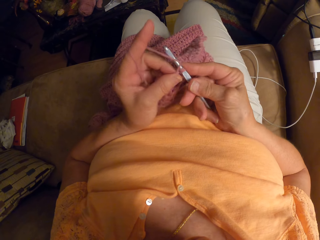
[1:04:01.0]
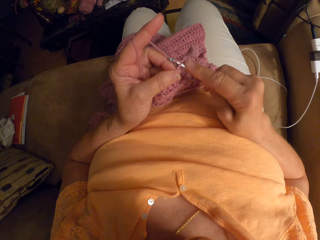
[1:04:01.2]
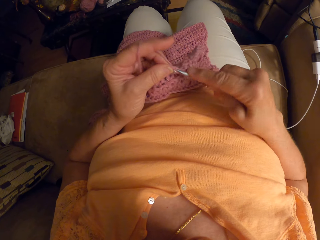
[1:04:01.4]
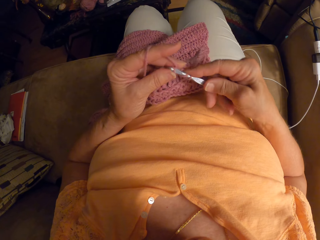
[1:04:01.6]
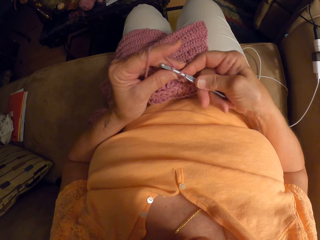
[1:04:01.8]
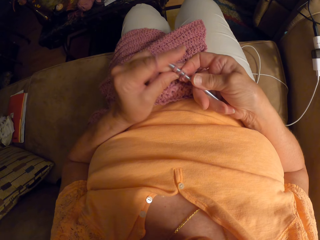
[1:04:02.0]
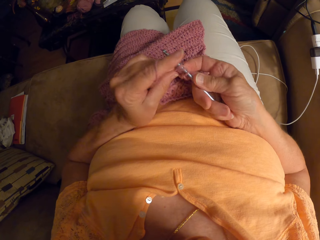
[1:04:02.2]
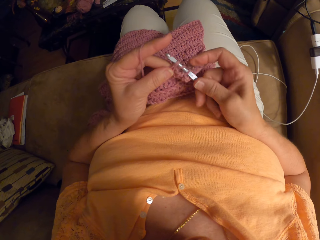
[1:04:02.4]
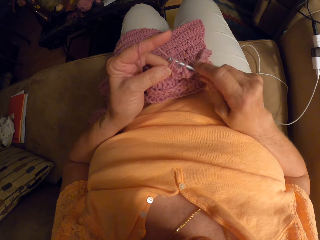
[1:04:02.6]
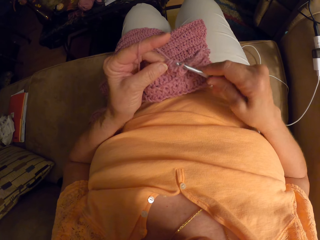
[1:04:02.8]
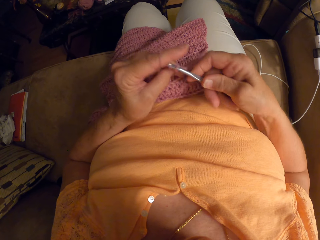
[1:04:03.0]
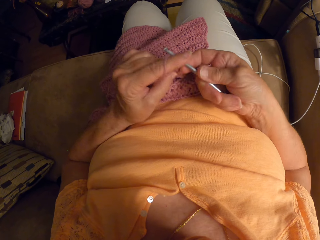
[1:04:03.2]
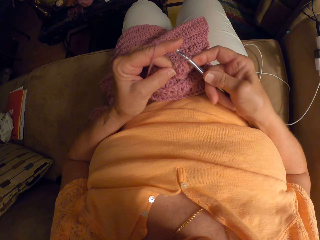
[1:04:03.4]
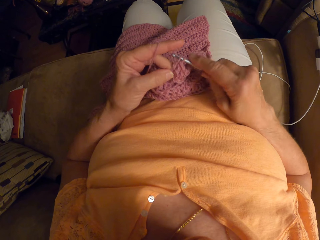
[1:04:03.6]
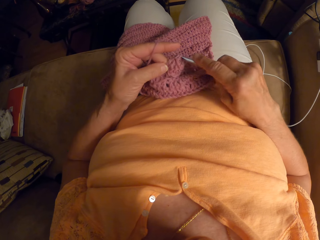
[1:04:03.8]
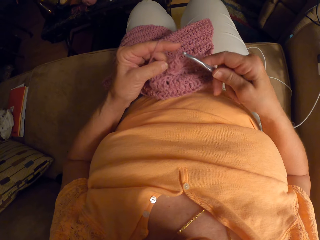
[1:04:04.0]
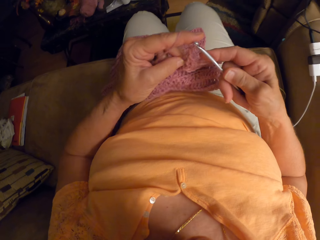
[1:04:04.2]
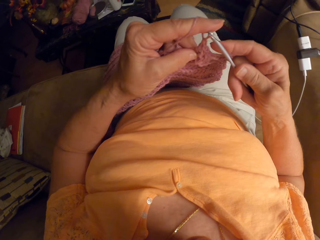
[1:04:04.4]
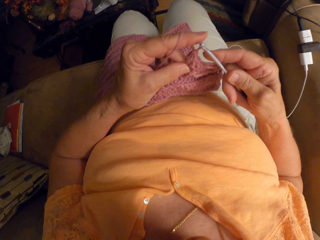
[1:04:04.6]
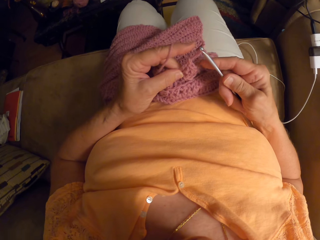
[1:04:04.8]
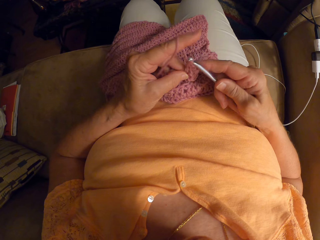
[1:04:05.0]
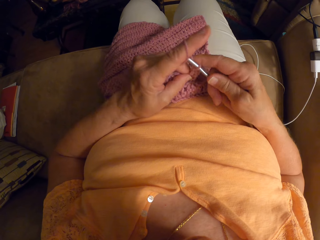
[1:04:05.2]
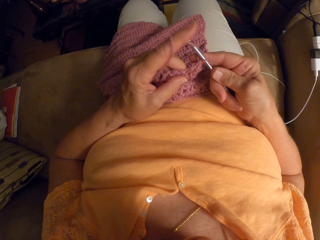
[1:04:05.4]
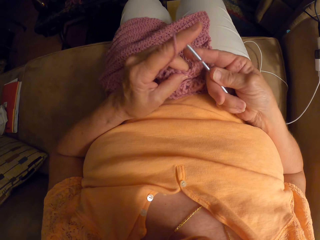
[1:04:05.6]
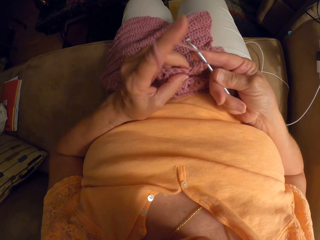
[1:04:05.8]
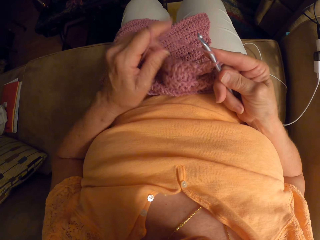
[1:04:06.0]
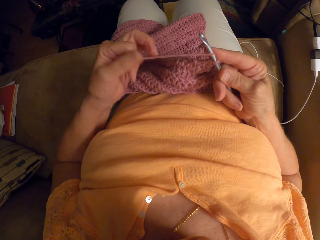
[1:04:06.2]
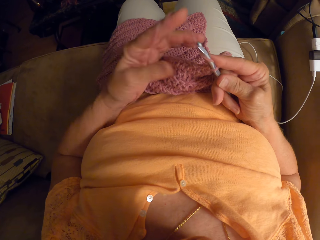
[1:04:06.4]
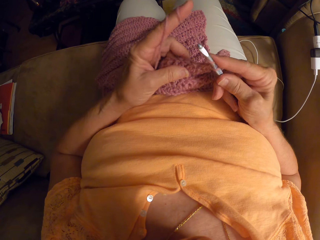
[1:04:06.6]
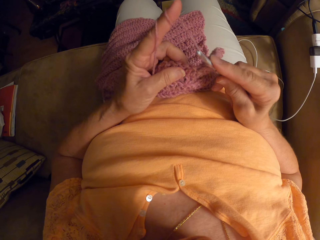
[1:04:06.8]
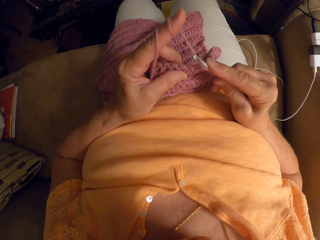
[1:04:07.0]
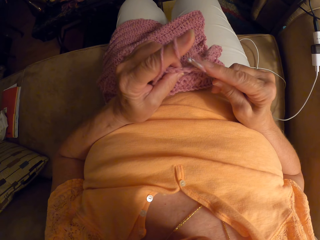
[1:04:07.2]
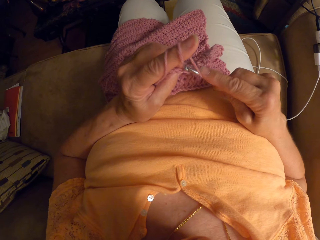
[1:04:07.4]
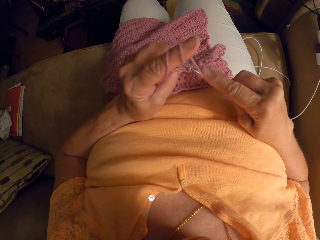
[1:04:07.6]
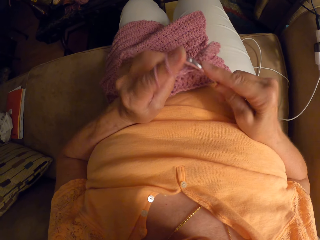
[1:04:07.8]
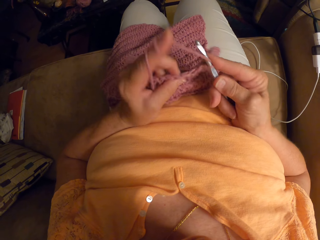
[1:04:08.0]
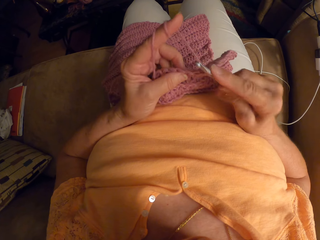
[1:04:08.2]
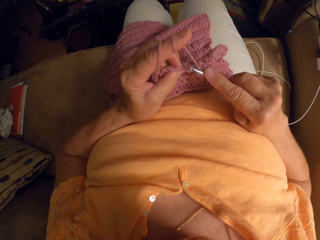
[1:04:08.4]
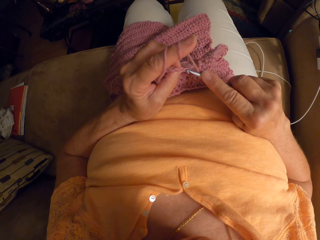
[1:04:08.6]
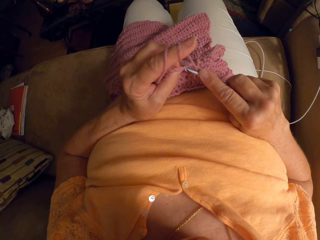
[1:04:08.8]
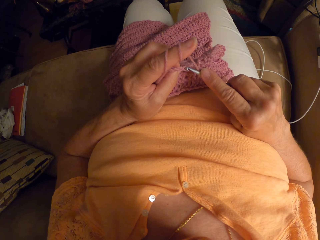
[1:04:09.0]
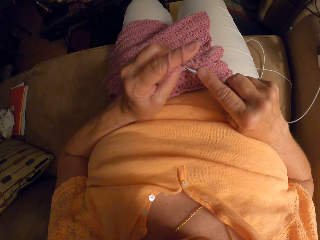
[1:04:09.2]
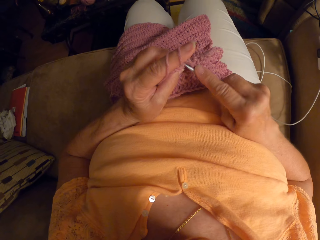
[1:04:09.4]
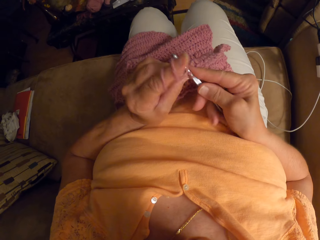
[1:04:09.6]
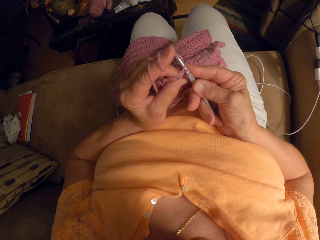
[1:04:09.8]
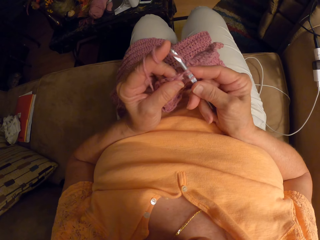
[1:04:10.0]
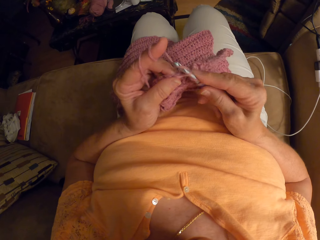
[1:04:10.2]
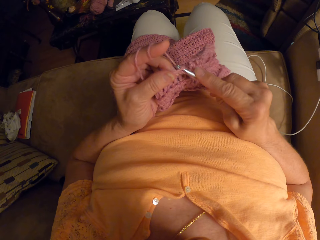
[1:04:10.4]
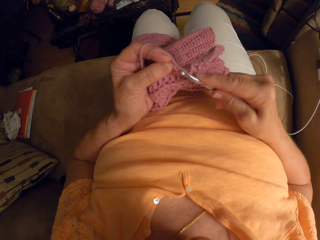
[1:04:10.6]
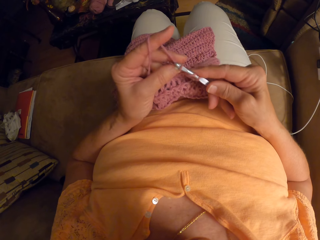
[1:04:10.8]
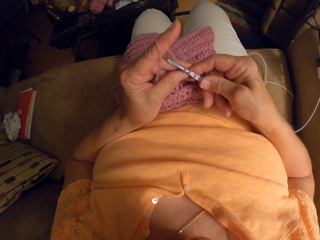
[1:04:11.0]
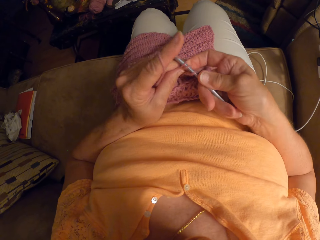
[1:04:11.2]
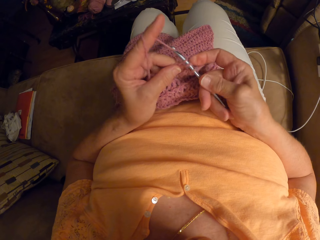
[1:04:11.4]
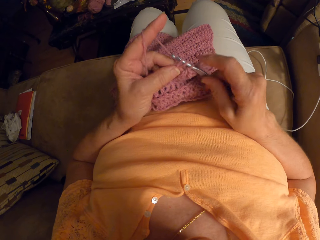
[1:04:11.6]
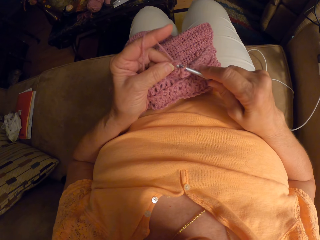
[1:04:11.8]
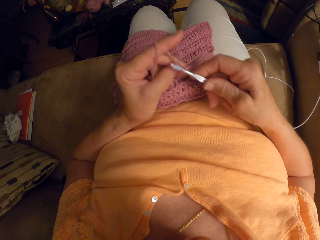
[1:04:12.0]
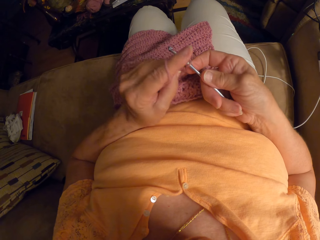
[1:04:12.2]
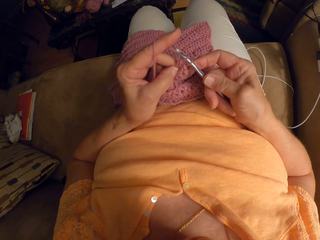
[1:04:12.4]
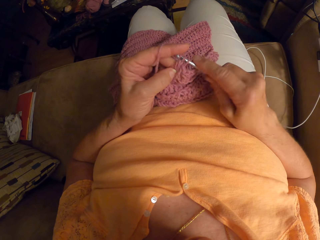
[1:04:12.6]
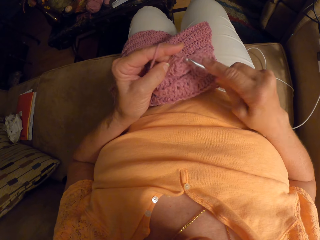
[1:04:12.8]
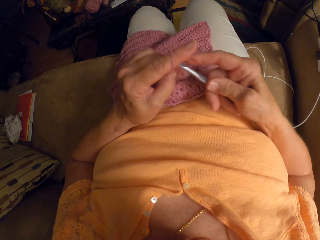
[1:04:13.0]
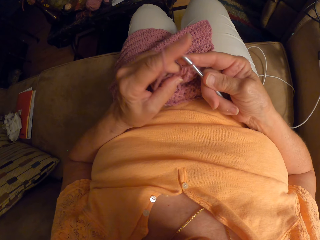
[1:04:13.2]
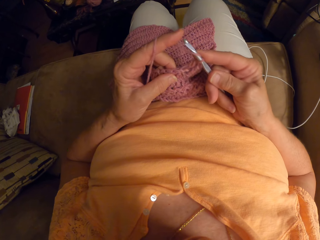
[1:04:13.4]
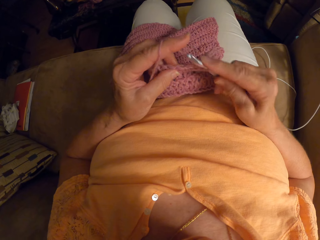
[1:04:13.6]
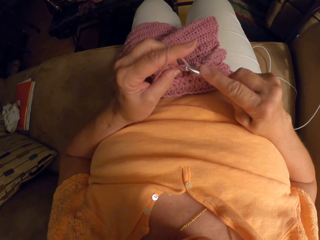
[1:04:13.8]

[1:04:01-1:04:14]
The camera wearer moves the piece of garment. They knit the piece of garment with the knitting pin.

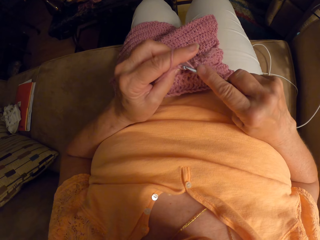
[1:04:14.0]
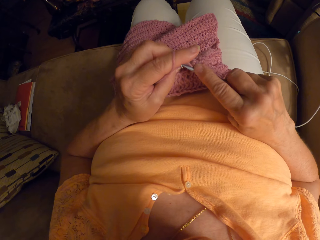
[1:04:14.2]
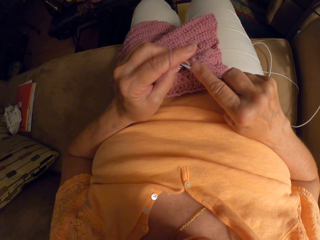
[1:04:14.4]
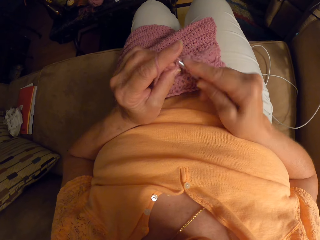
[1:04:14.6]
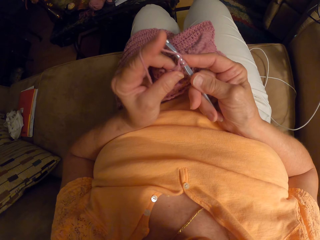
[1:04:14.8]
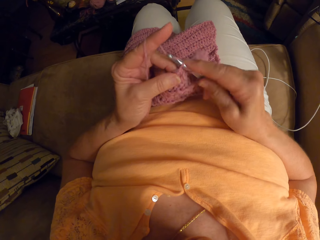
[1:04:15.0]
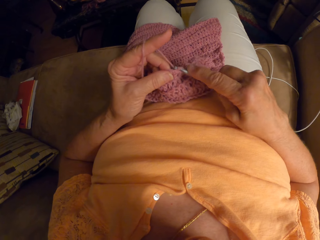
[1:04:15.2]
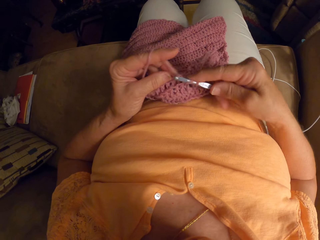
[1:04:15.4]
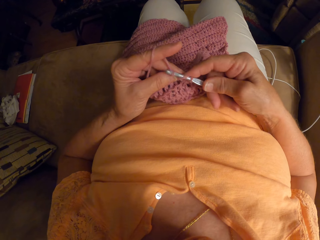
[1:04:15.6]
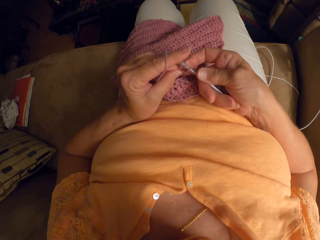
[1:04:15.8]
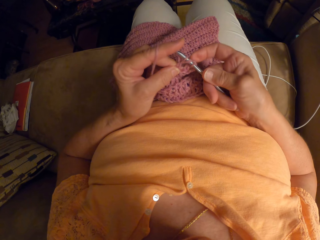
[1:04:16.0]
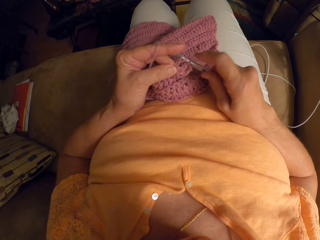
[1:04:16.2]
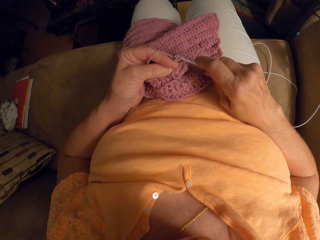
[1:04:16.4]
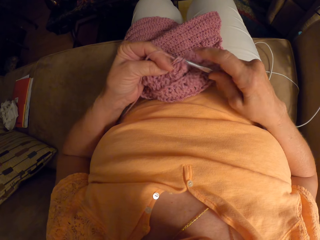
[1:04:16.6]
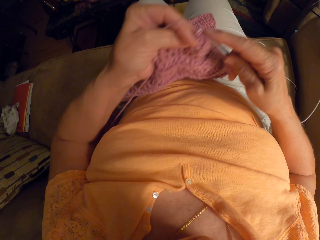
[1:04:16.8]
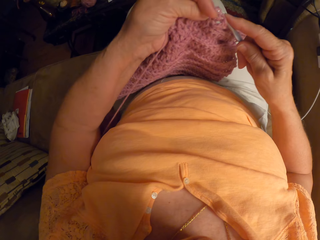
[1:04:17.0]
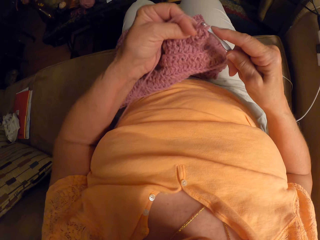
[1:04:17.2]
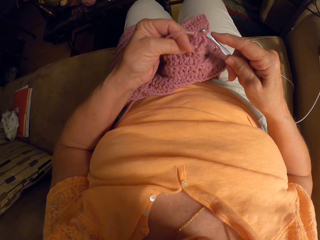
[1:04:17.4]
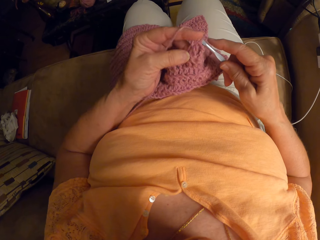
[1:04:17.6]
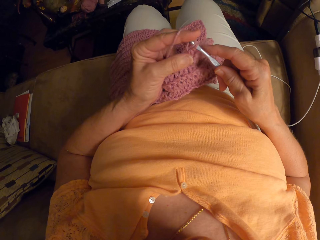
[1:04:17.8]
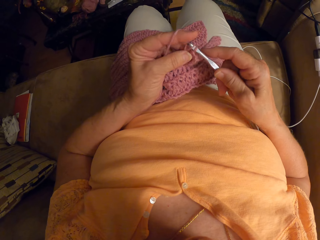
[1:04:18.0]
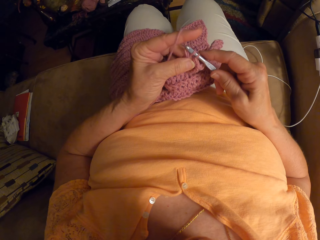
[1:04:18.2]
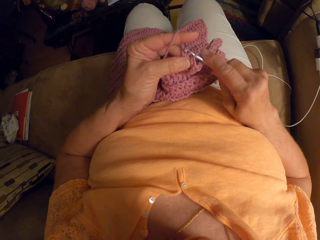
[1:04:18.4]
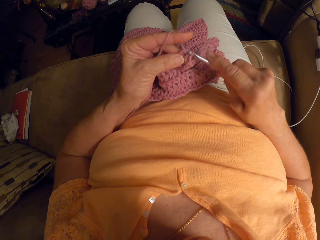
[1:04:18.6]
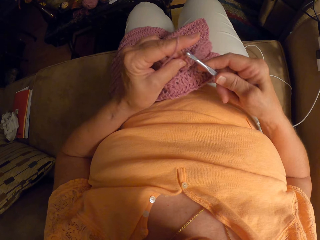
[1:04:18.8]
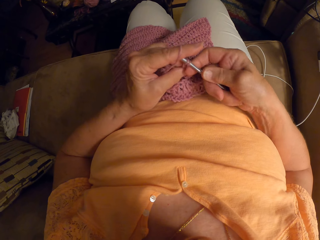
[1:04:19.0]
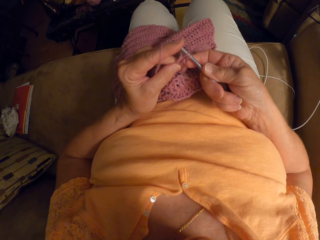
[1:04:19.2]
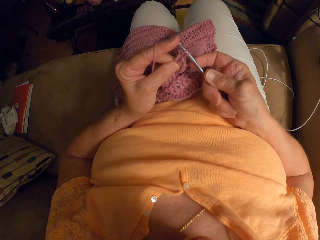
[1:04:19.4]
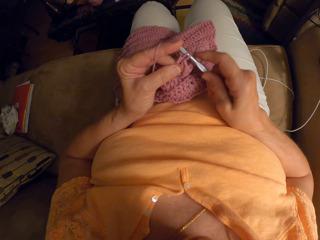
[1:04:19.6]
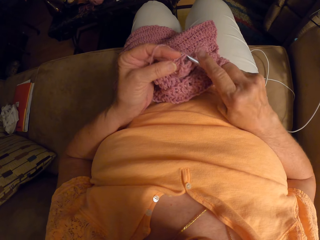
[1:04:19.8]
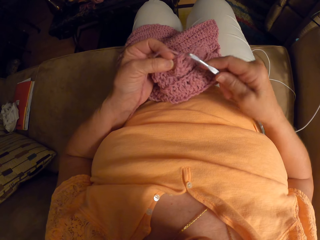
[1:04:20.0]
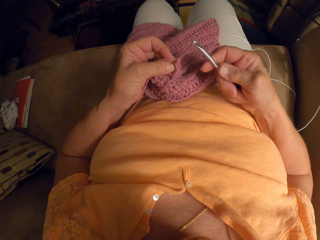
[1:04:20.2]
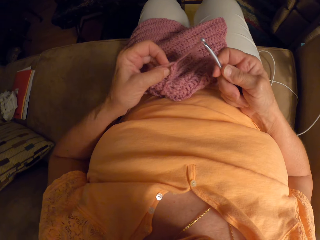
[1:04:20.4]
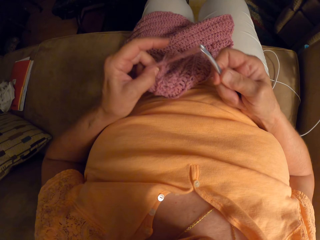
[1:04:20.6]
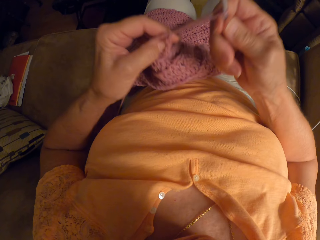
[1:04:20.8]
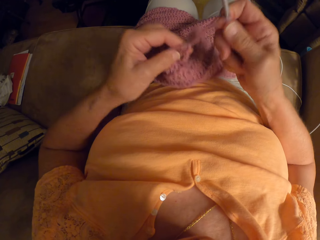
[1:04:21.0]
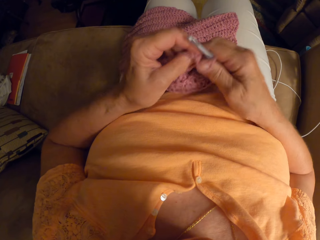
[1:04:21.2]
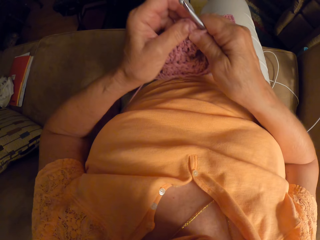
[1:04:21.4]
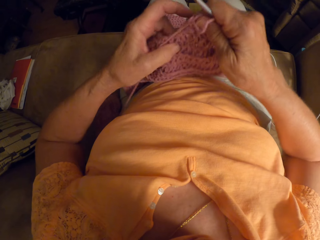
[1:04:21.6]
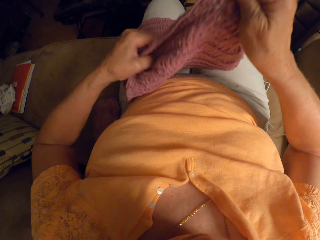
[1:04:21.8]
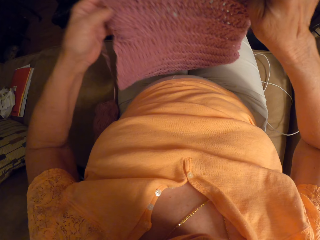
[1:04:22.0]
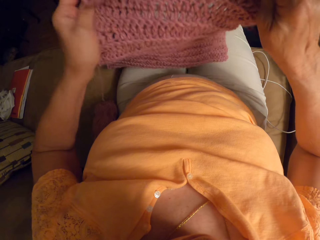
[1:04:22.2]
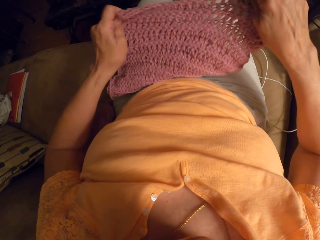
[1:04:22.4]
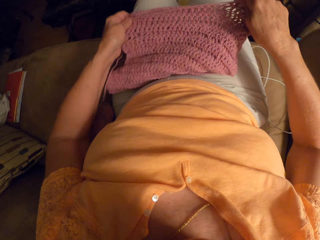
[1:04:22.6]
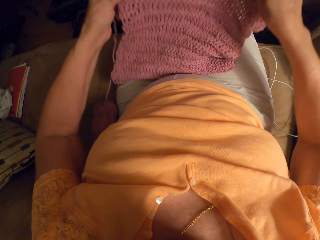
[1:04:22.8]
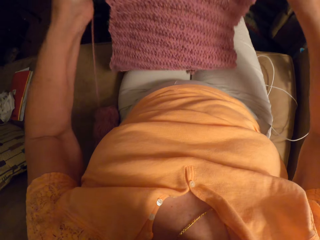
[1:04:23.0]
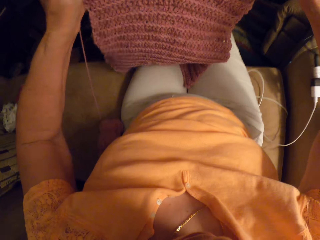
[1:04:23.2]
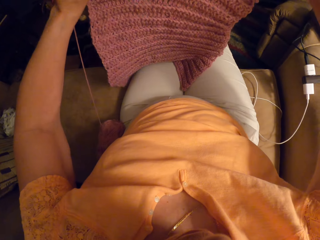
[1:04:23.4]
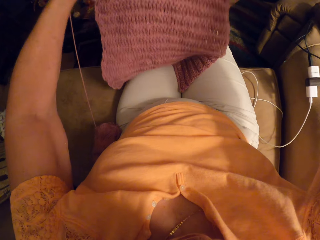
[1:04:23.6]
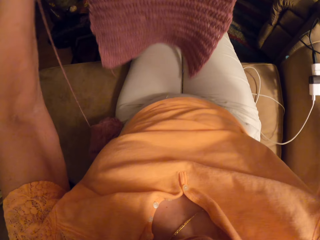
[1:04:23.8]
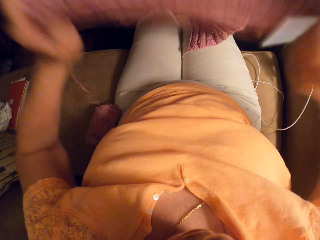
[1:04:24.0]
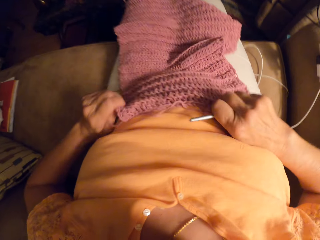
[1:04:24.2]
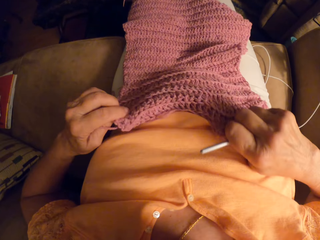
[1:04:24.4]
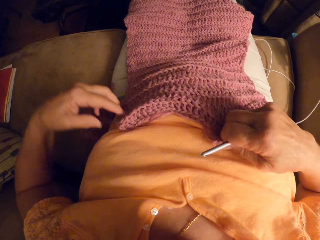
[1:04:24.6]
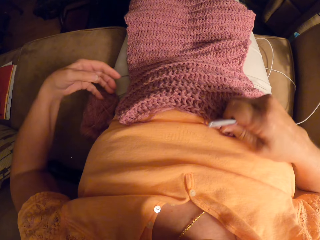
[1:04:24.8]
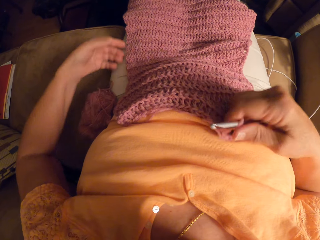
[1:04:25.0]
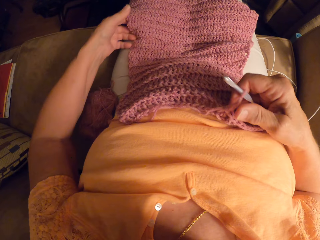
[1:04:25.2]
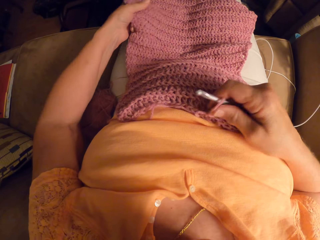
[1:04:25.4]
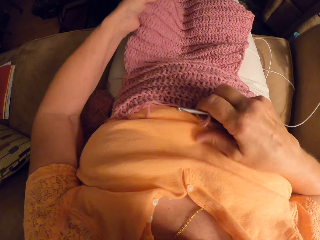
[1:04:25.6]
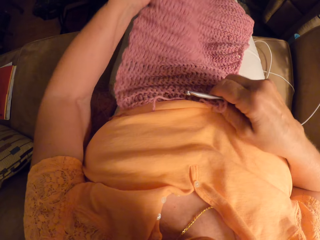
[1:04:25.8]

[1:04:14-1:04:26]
The camera wearer moves the piece of garment. She knits the piece of garment with the knitting pin. She stretches the yarn with the knitting pin. She stops knitting the fabric. She adjusts the piece of garment. She stretches the fabric. She lifts up the piece of garment. She spreads the fabric on her body. She lowers the piece of garment.
